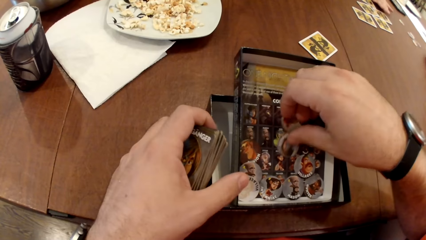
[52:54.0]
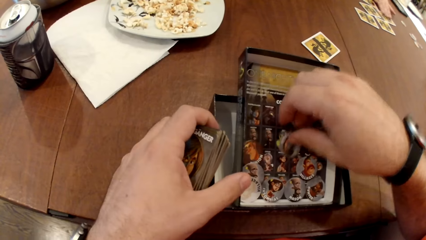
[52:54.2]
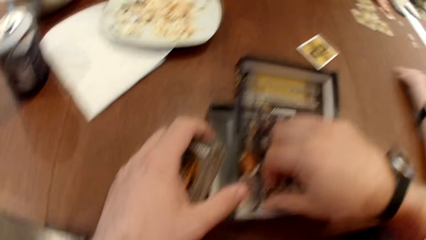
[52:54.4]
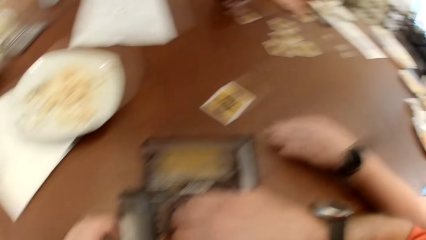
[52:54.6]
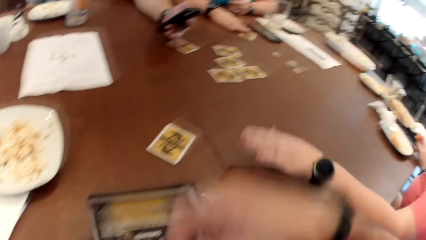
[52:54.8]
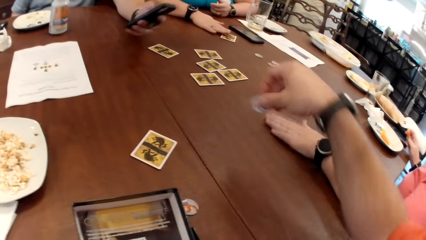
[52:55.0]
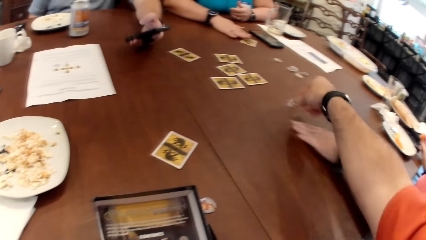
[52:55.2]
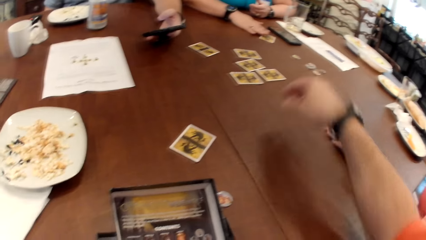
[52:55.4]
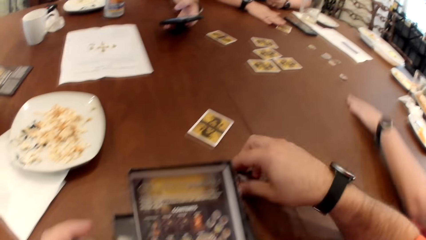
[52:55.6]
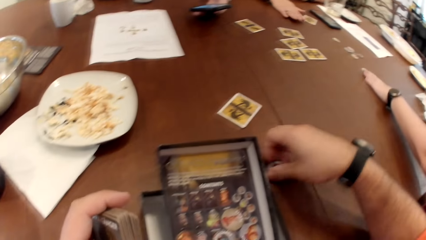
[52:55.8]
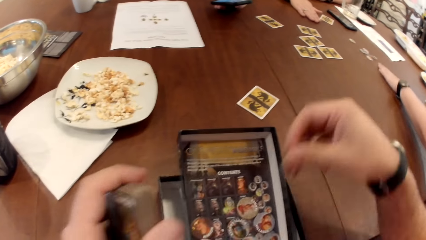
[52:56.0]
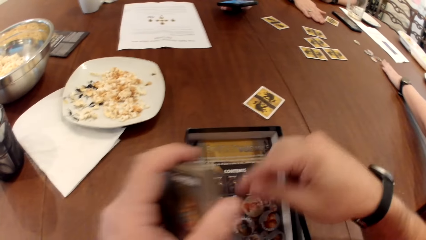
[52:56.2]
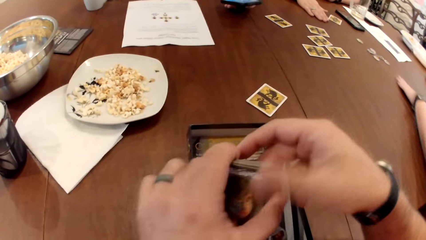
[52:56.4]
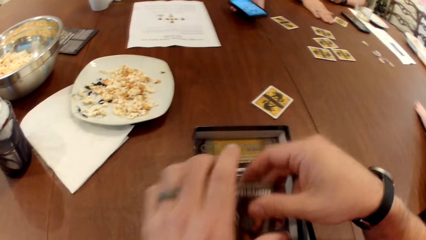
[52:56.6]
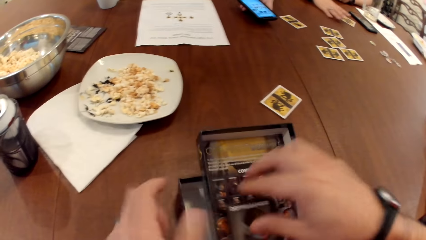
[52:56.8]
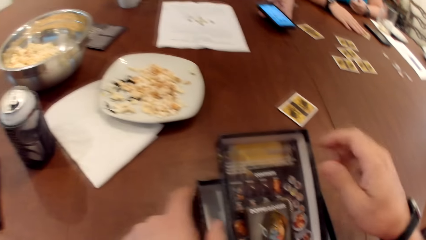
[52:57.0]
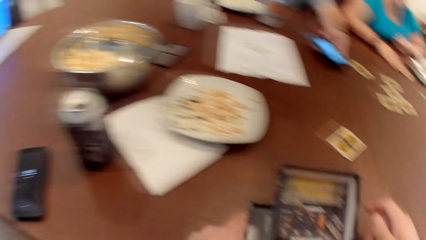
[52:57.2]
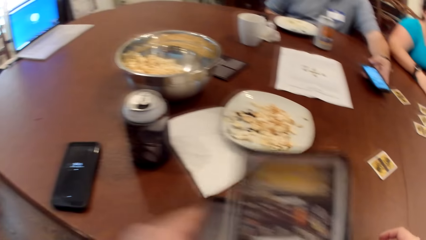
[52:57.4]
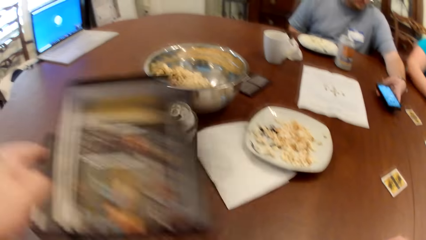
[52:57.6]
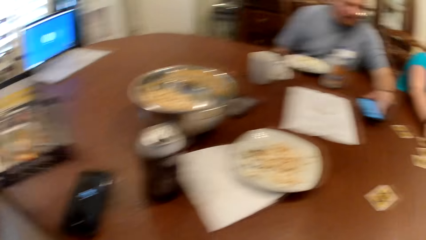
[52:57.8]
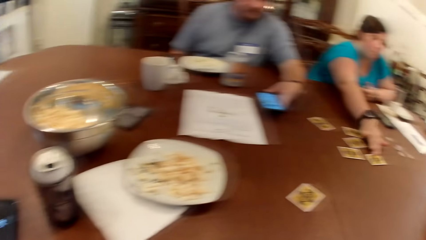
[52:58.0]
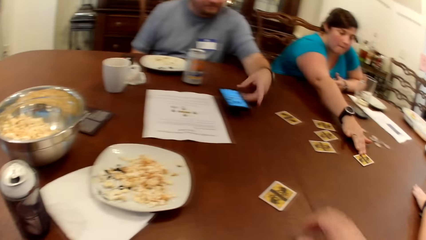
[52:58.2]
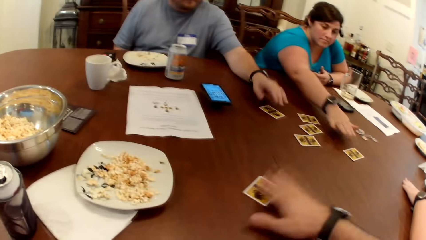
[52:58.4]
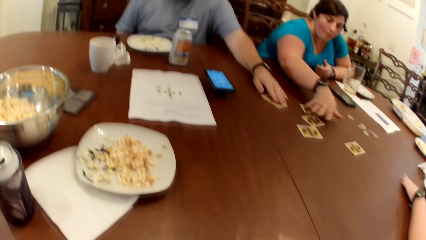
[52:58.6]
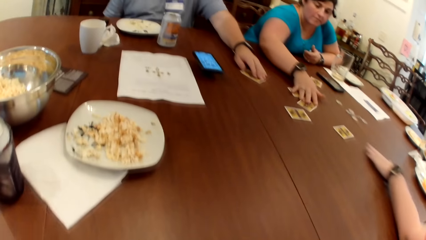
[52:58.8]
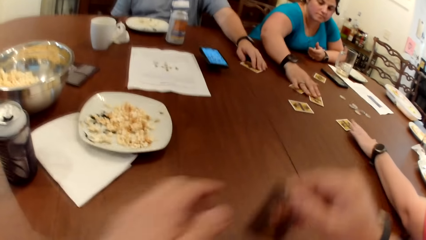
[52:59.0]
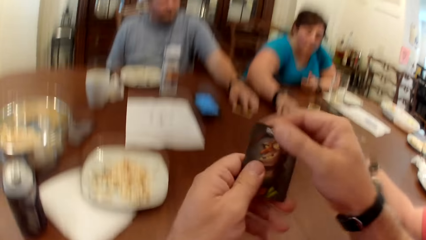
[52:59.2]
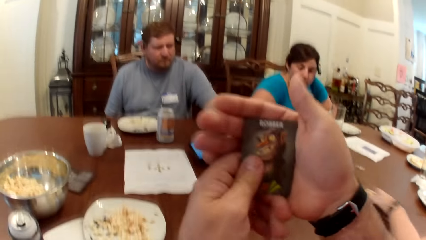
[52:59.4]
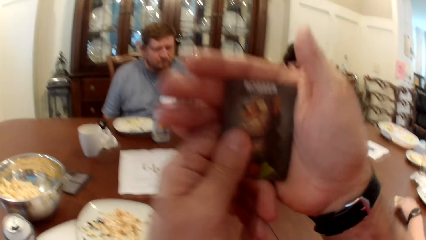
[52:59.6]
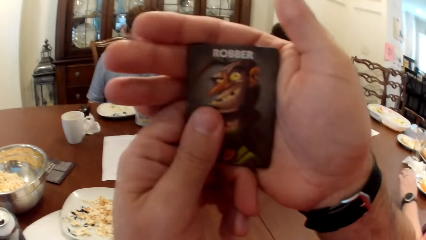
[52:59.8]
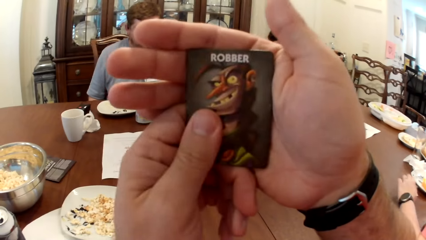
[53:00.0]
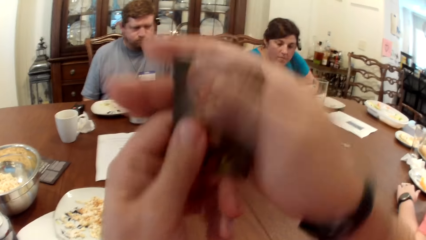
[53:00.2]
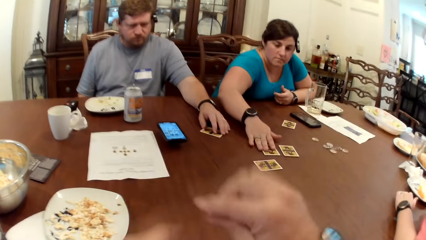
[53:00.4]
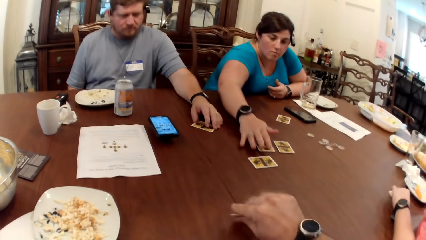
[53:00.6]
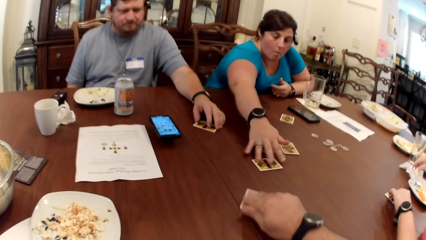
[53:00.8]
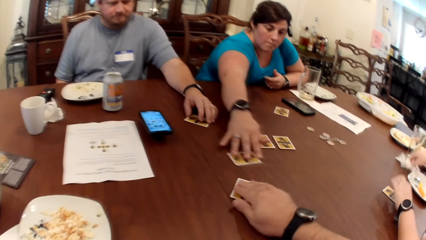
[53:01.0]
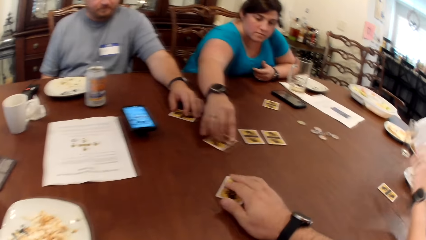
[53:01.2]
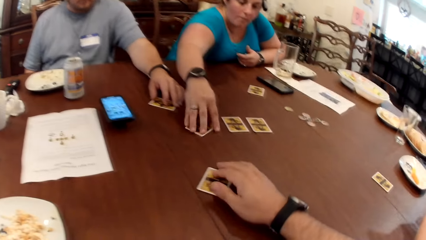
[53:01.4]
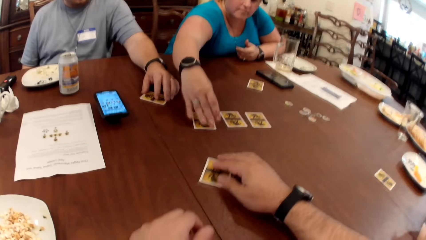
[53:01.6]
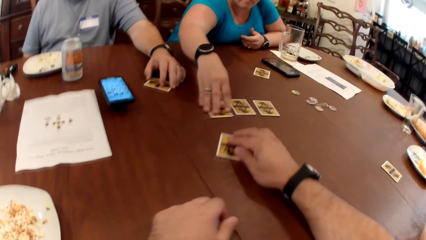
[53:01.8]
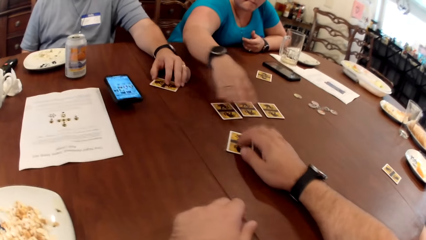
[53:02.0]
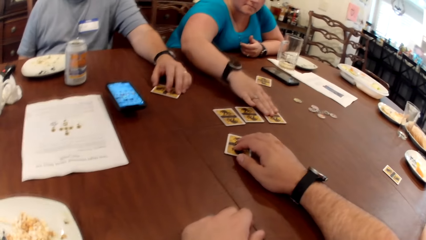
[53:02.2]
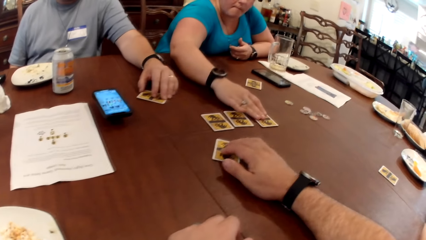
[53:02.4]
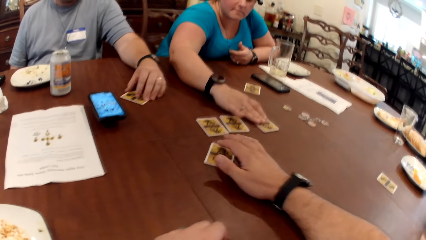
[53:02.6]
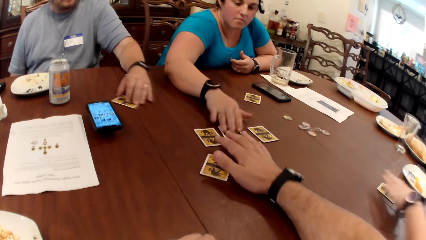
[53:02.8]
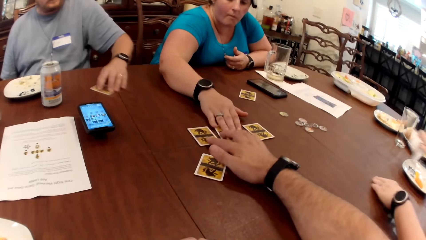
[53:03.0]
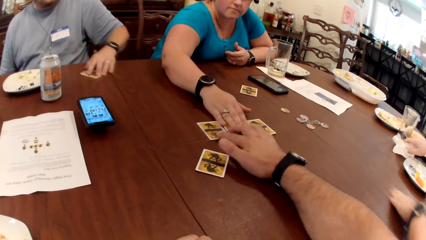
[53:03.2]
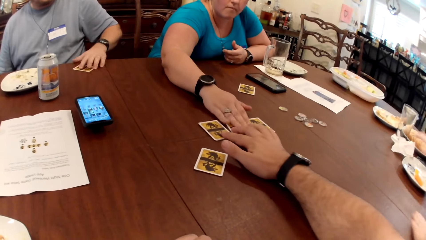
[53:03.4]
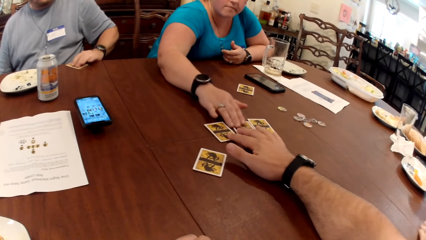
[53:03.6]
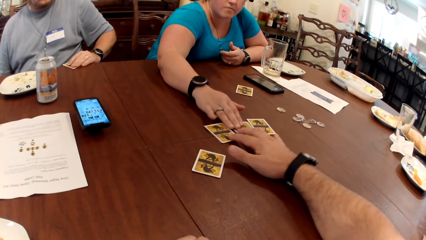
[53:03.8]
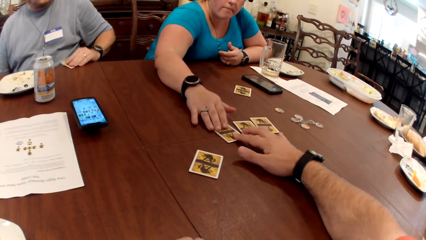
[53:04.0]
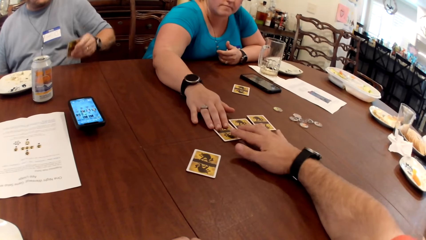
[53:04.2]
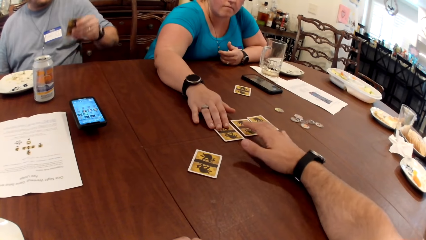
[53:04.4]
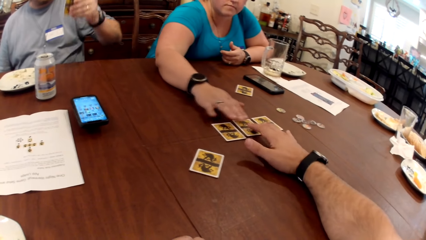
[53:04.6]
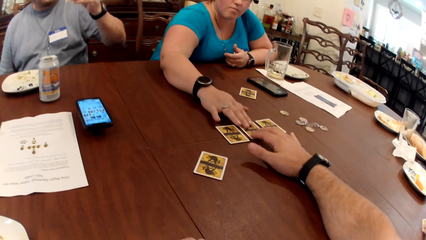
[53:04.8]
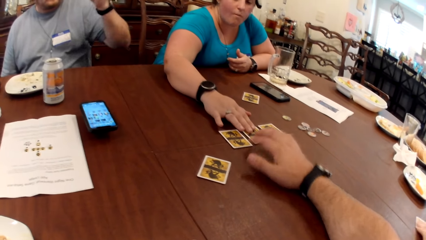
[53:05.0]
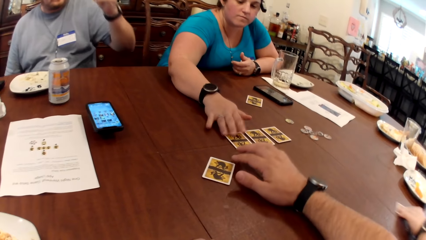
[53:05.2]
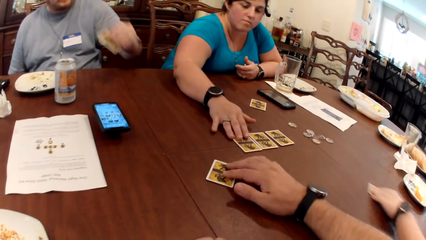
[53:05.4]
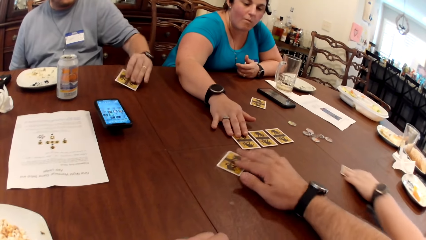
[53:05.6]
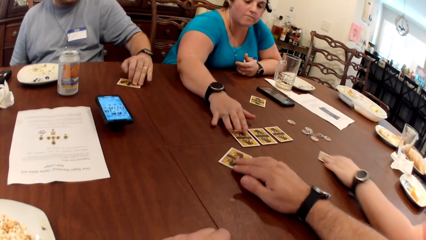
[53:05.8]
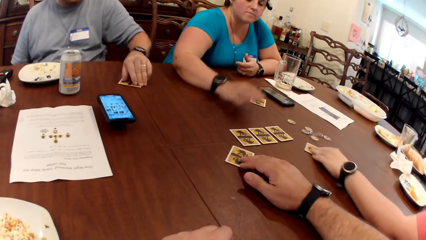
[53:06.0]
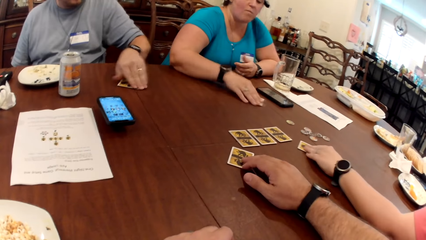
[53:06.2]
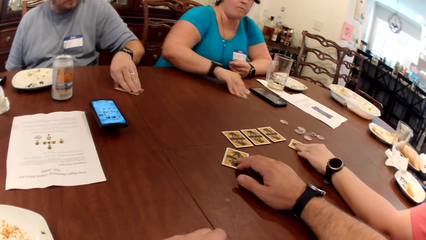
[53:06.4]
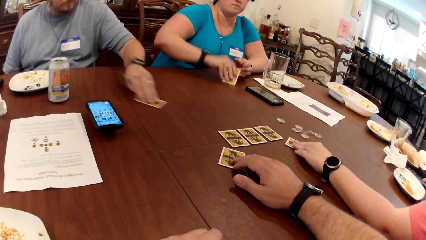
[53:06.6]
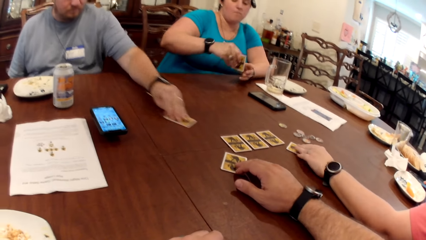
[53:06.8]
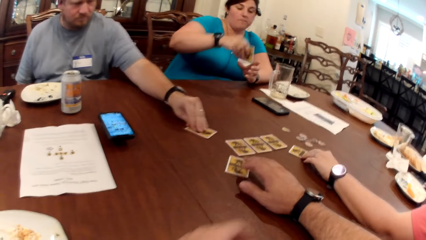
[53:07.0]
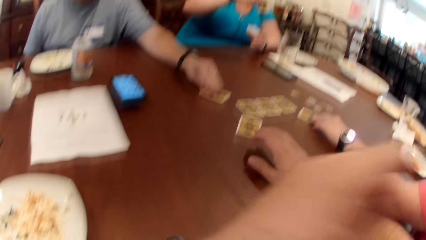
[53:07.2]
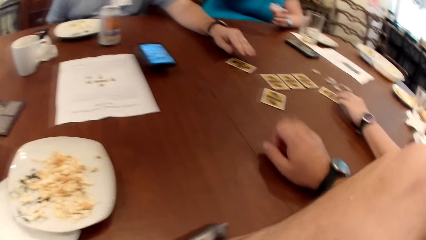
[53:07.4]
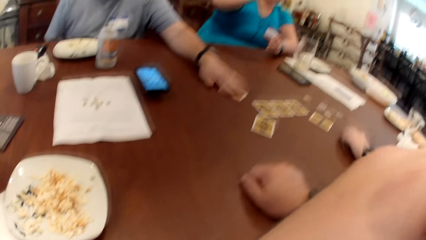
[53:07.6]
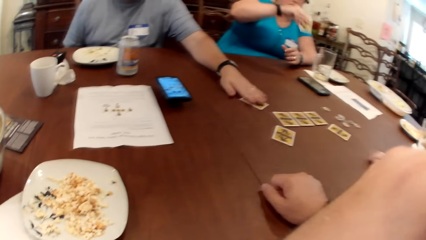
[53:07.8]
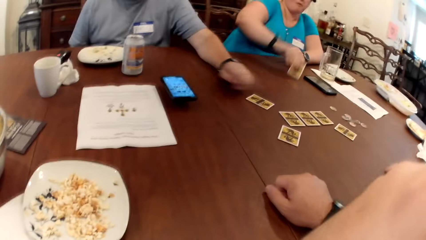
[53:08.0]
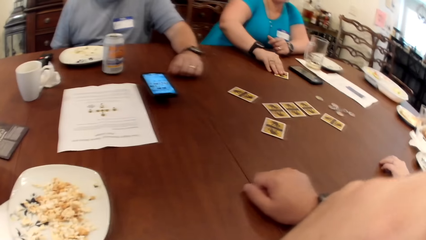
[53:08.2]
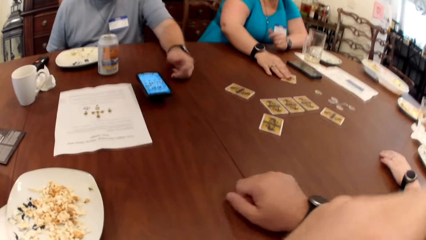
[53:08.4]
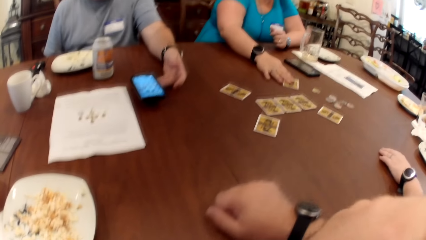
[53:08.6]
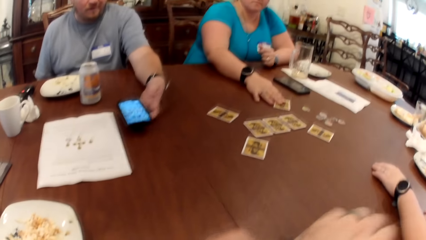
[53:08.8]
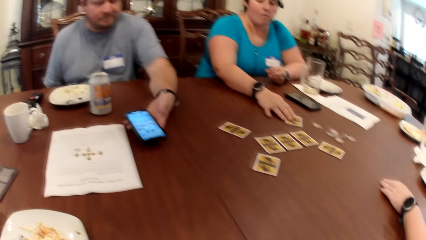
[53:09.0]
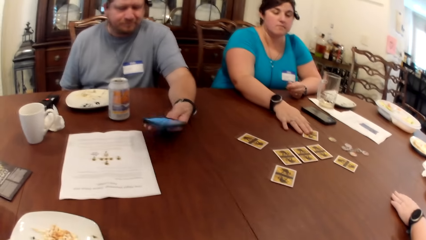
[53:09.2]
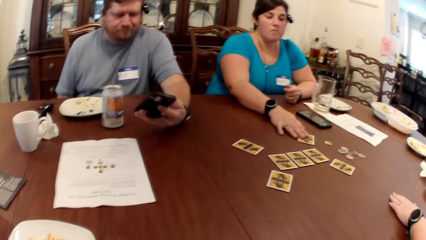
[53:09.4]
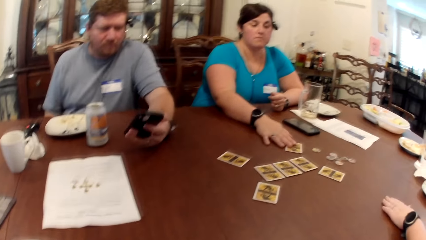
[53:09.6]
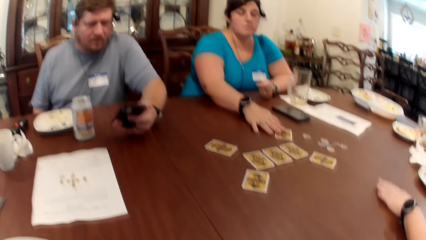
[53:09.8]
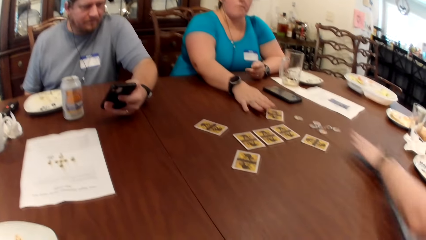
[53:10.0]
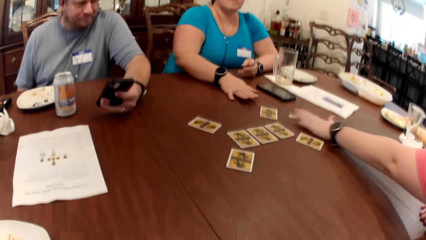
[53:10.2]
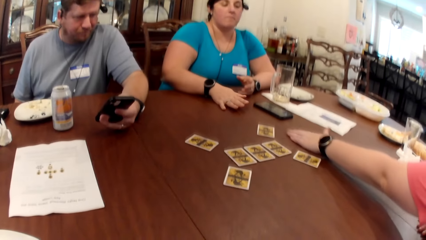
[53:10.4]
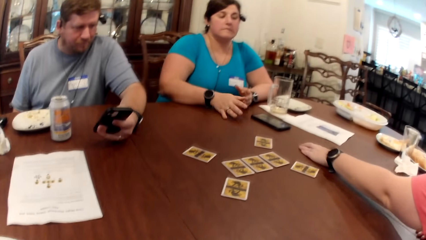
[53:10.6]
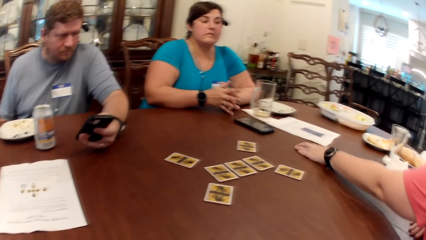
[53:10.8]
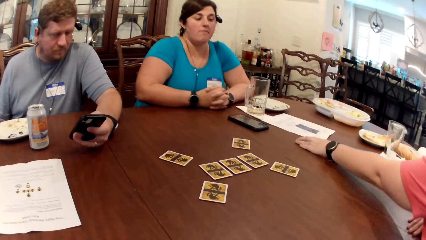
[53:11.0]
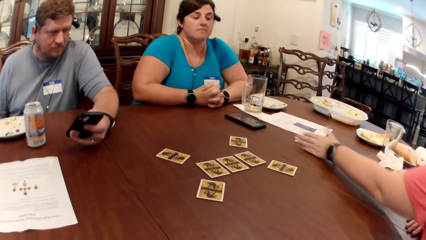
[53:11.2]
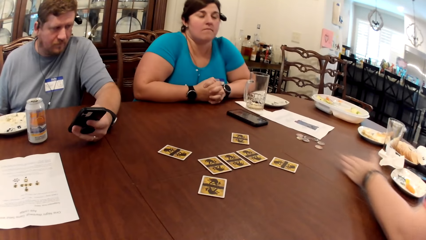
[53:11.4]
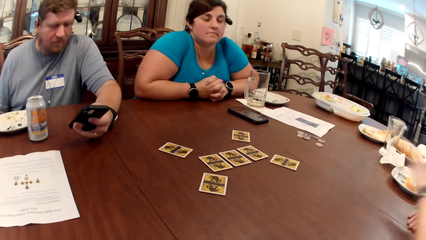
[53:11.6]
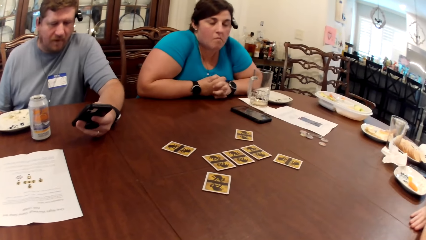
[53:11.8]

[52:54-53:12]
The camera wearer picks a coin from the carton of board game with his right hand. Another woman moves a coin on the table with her left hand. The camera wearer drops the coin on the table with his right hand. He places a coin in the carton of board game with his right hand. The other woman moves the coin on the table with her left hand. The camera wearer passes cards from his left hand to his right hand. He places a card in the carton of board game with his right hand. He moves the carton of board game on the table with his left hand. The first woman moves a card on the table with her right hand. The man drops the phone on the table with his left hand. The camera wearer picks a card on the table with his right hand. The man moves the card on the table with his left hand. The camera wearer checks the card in his right hand. The other woman moves a card on the table with her left hand. The first woman moves a card on the table with her right hand. The camera wearer places the card on the table with his right hand. The other woman picks a tissue on the table with her right hand. The first woman moves cards on the table with her right hand. The man picks a card on the table with his left hand. The camera wearer moves cards on the table with his right hand. The other woman places the tissue on the table with her right hand. The other woman places the card on the table with her left hand. The man places the card on the table with his left hand. The first woman picks a card on the table with her right hand. The first woman places the card on the table with her right hand. The man picks the phone on the table with his left hand. The other woman moves coins on the table with her left hand.
